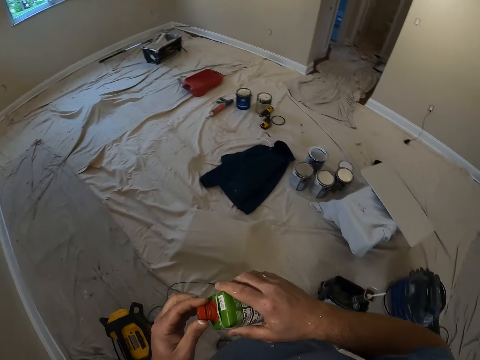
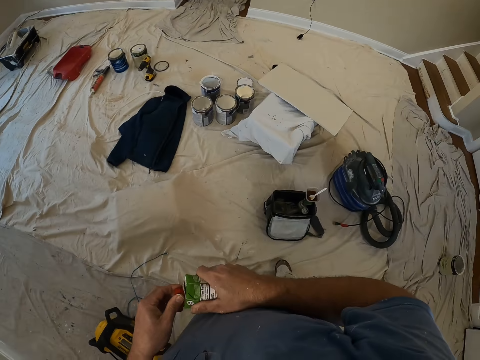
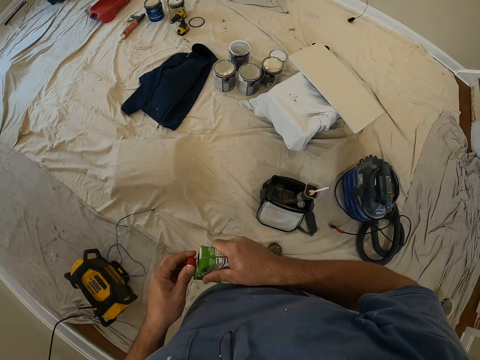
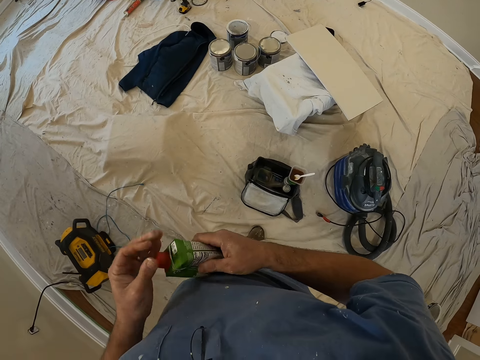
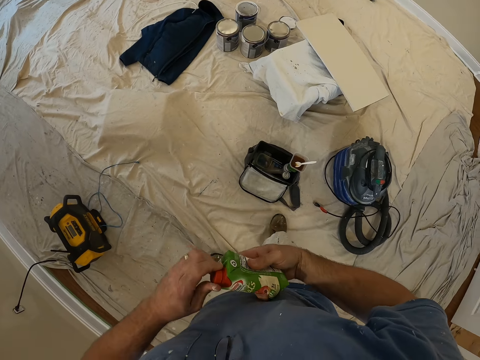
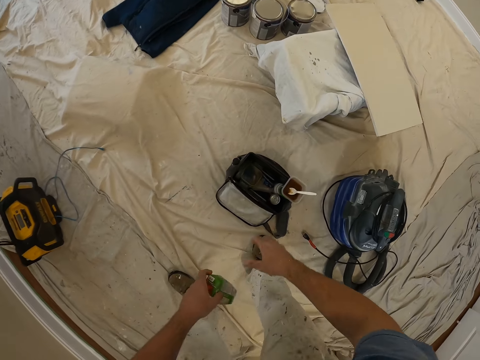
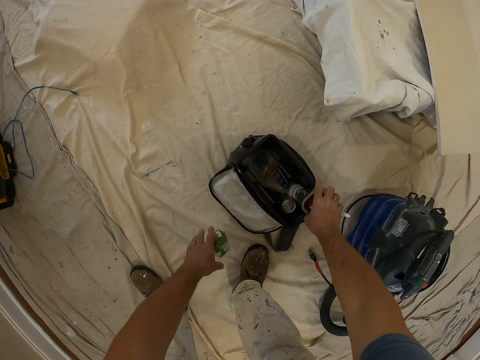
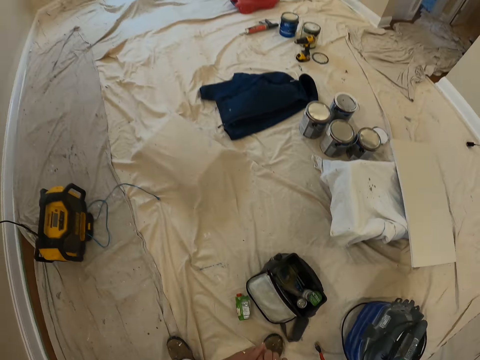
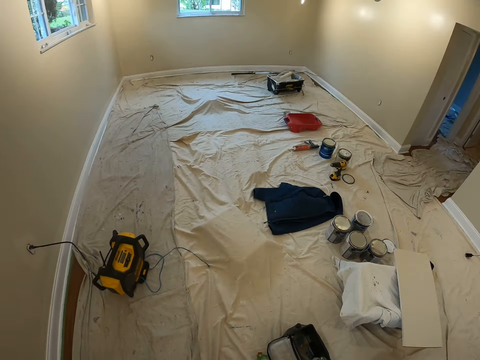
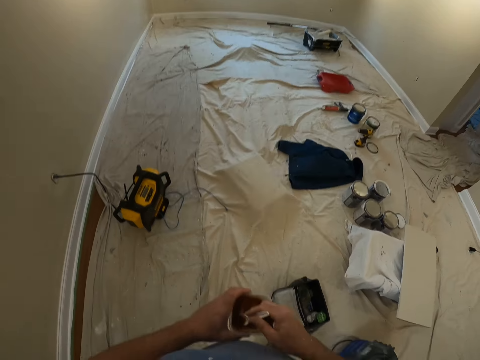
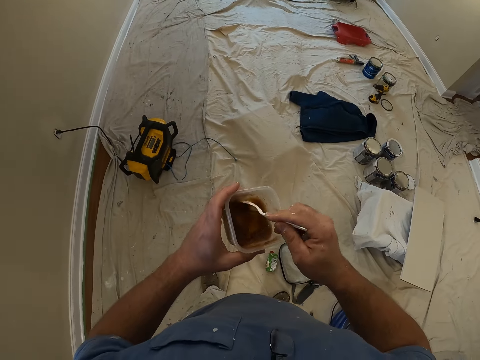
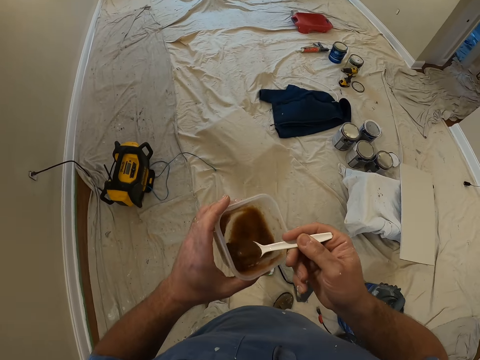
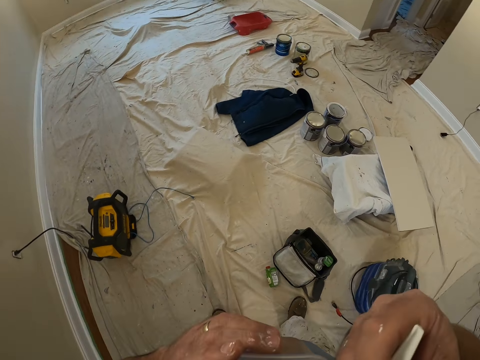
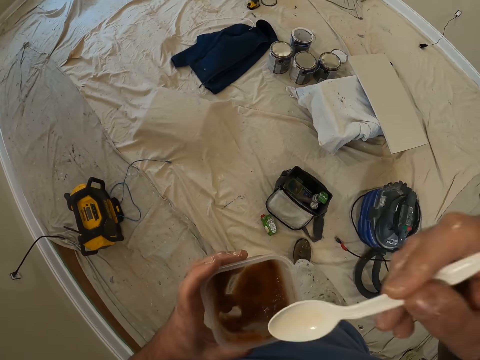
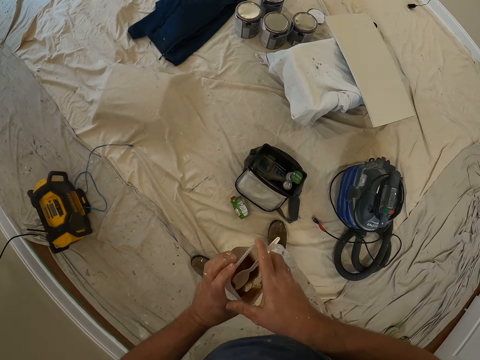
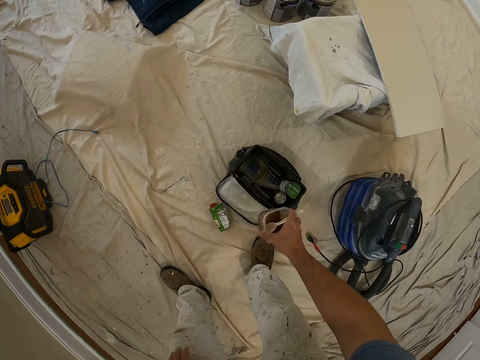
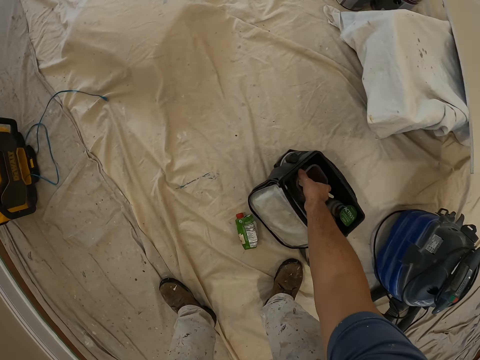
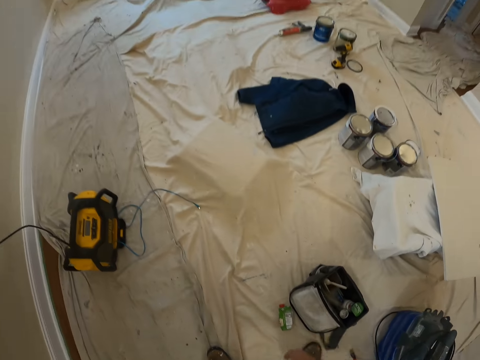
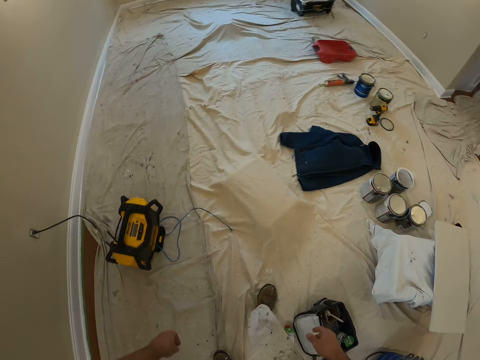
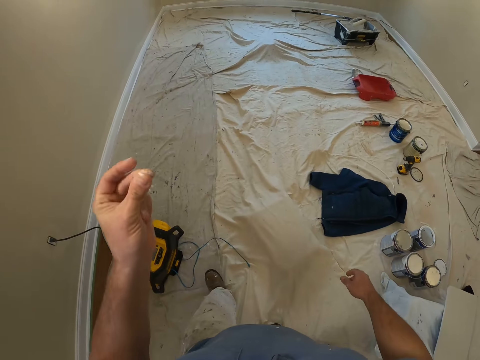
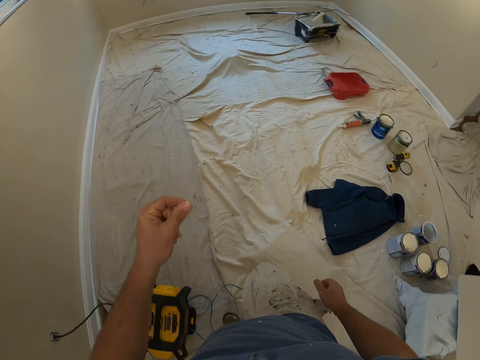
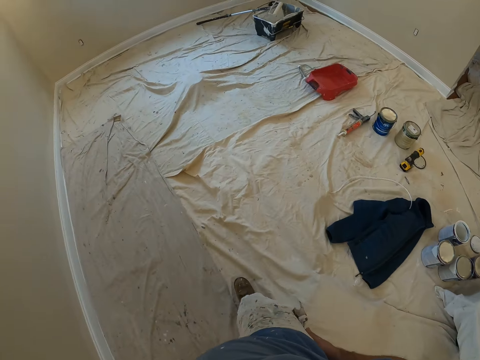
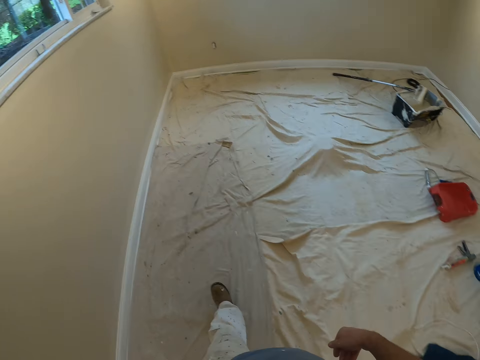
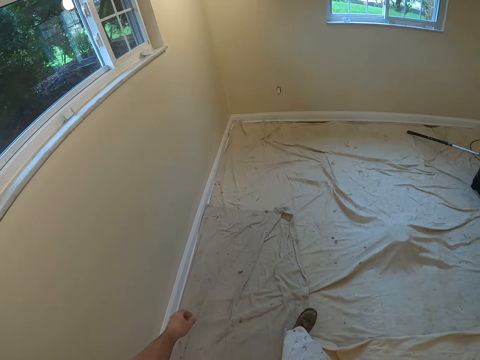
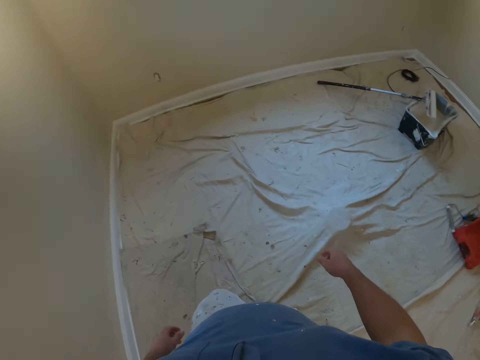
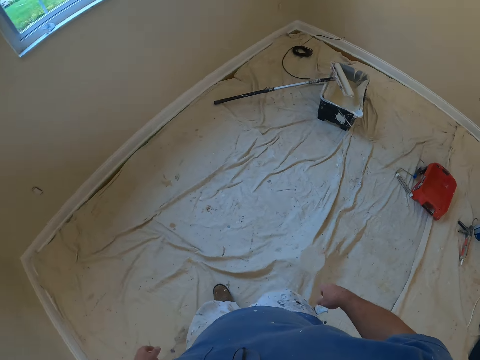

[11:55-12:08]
The camera wearer closes a packet of juice with both hands. He picks a plate from the floor with his right hand. He drops the packet of juice on the floor with his left hand. He passes the plate to his left hand. He takes a spoon of the plate content, blended fruits, with his right hand. He passes the plate to his right hand. He drops the plate on the floor with his right hand, in a bag. He walks towards another brush and paint container on the floor of the room and makes a gesture with his left hand.

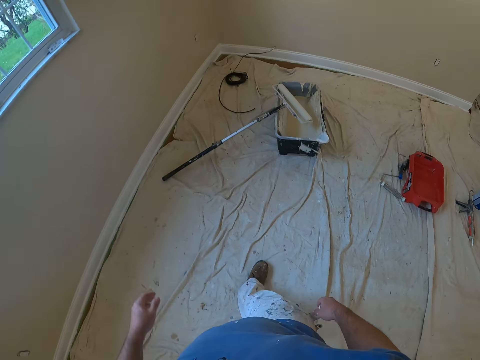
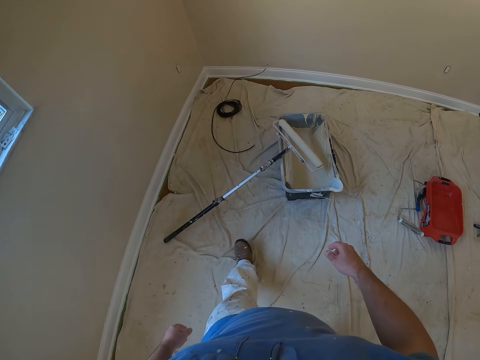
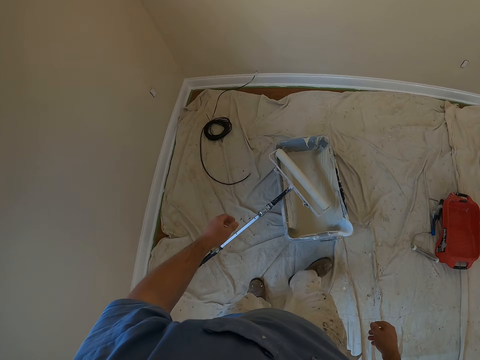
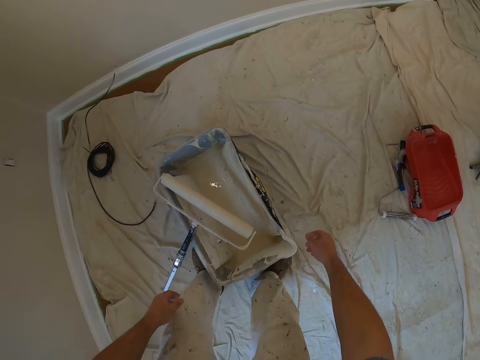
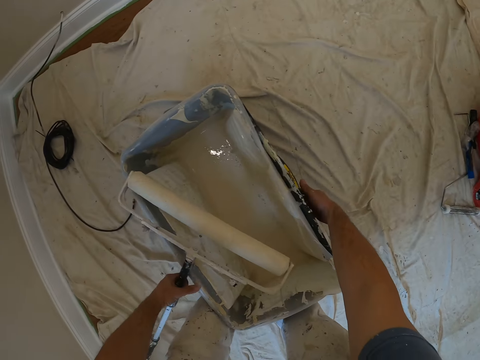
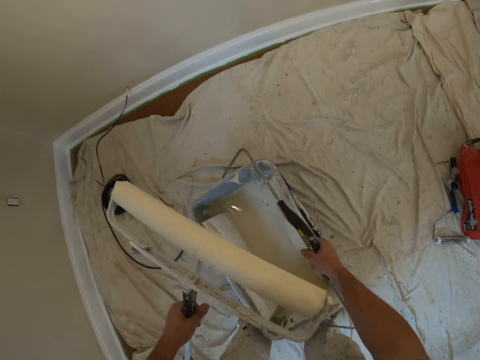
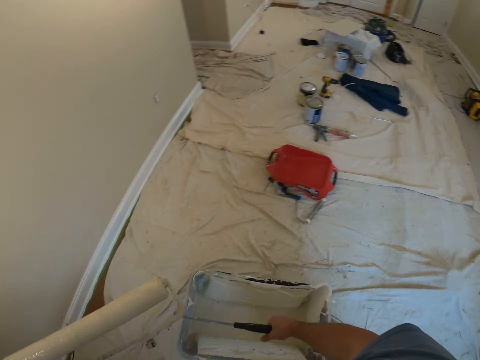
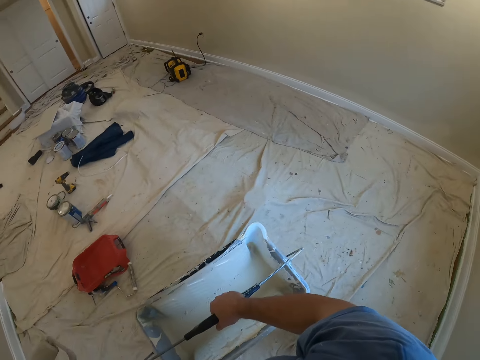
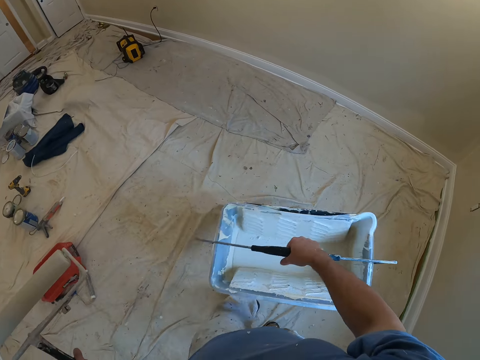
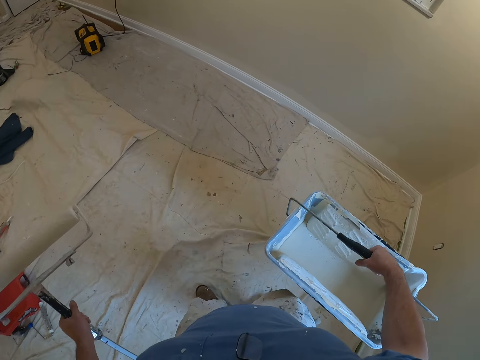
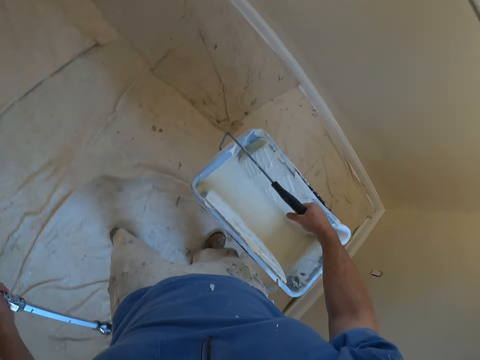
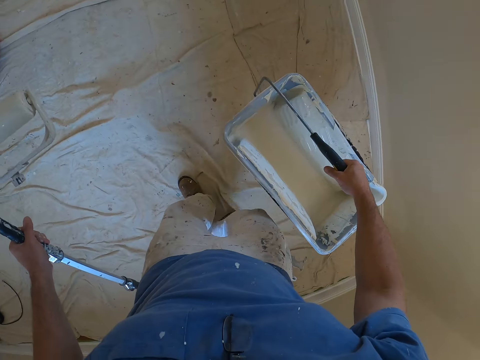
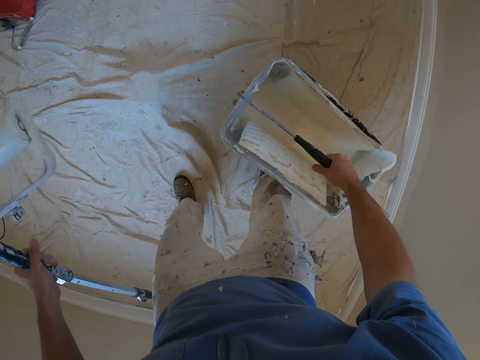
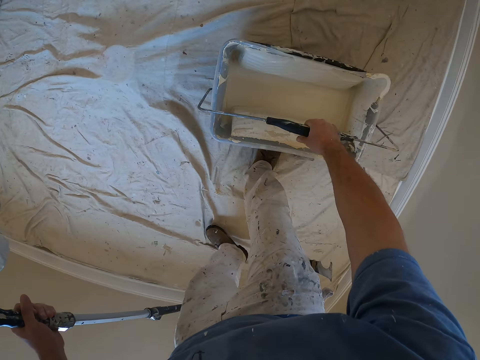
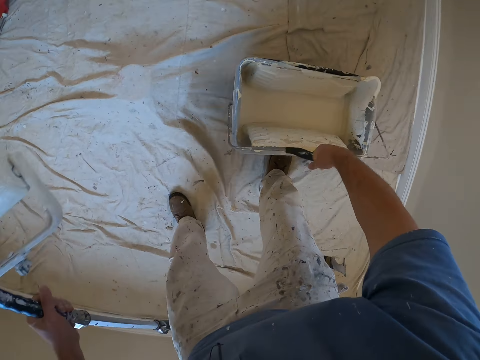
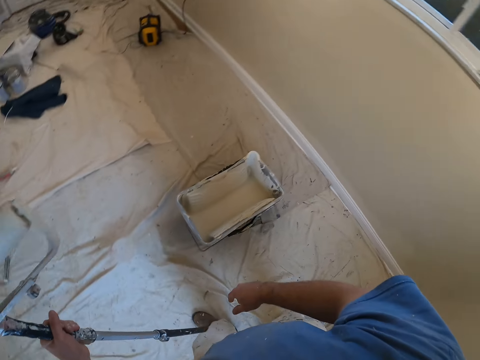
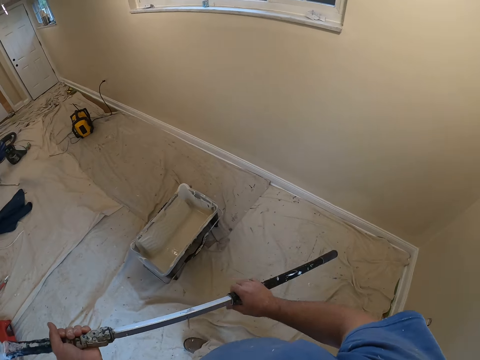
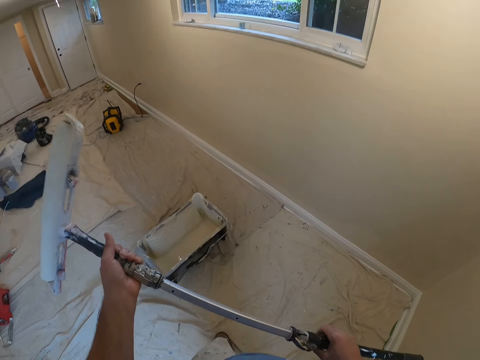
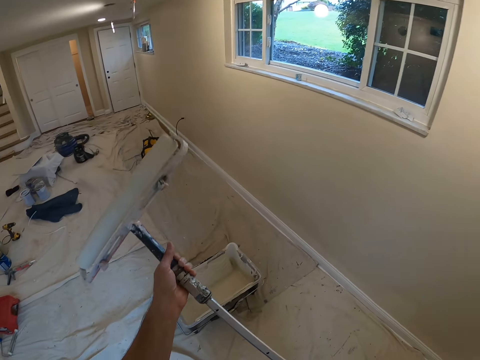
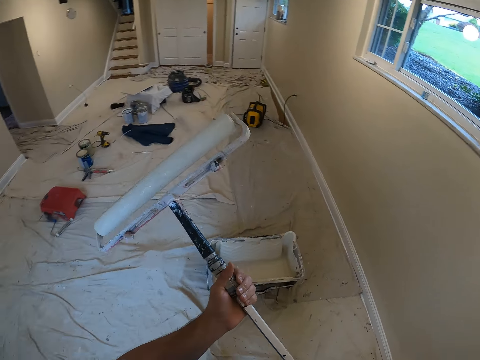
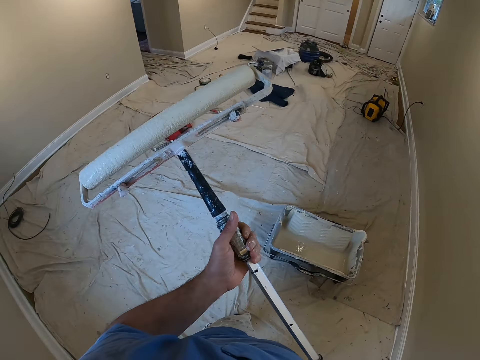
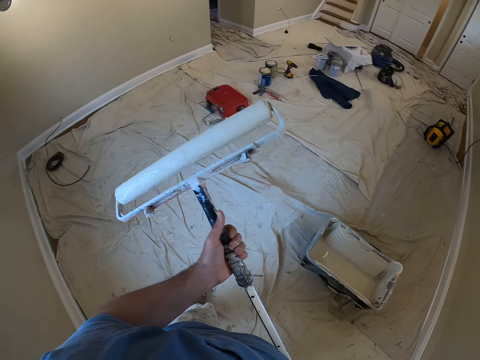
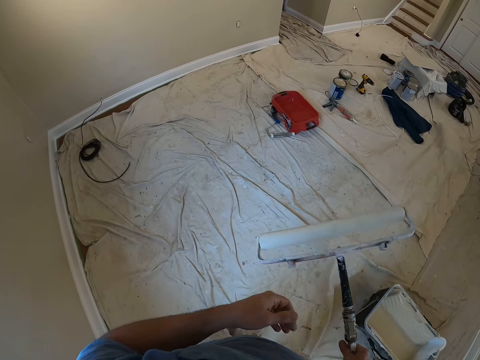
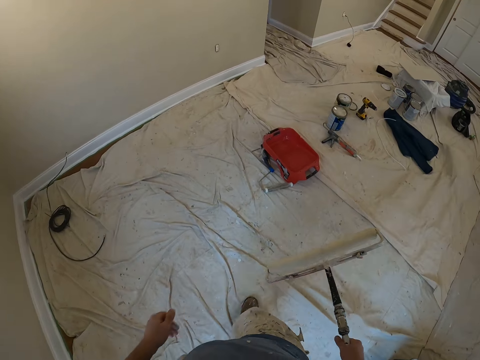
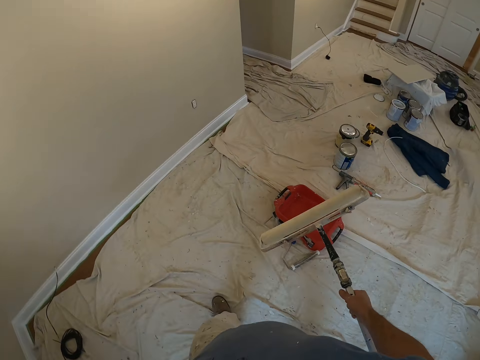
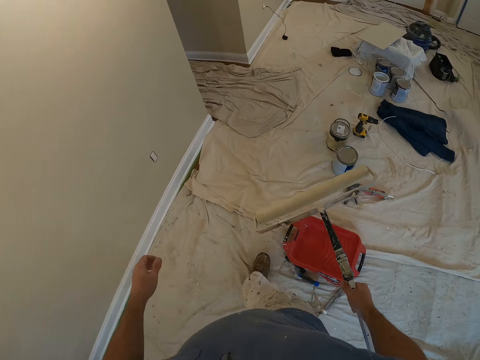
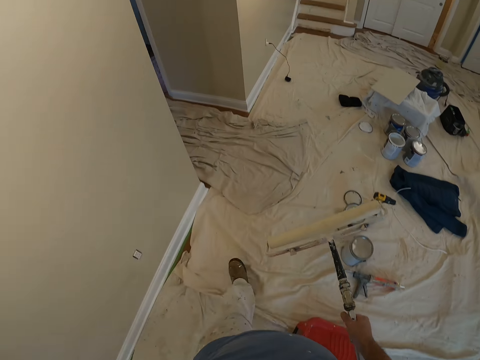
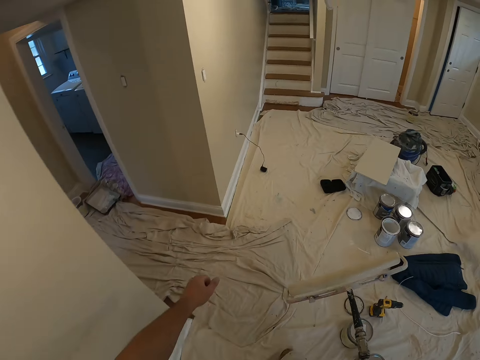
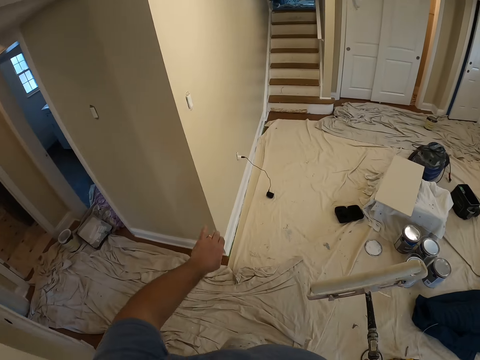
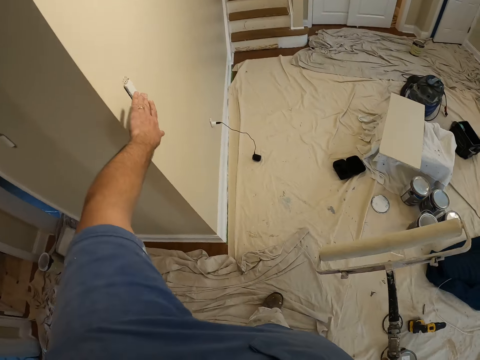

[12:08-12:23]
The camera wearer picks the paint roller brush with his left hand. He lifts the paint container from the floor with his right hand to another location in the room. He walks in the room. He drops the paint container in his right hand on the floor. He adjusts the brush with both hands. He walks towards the switch on the wall.
